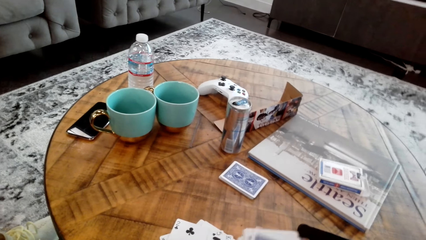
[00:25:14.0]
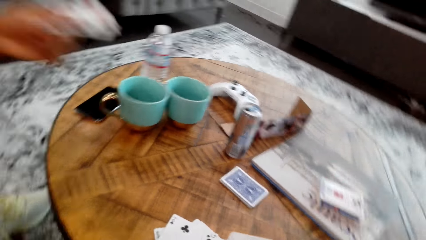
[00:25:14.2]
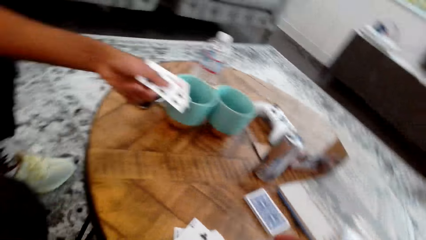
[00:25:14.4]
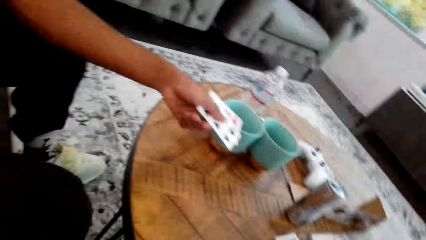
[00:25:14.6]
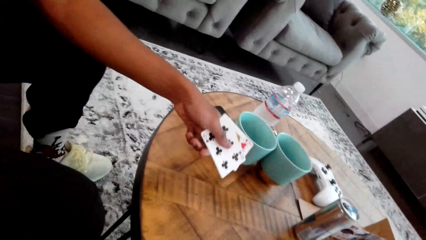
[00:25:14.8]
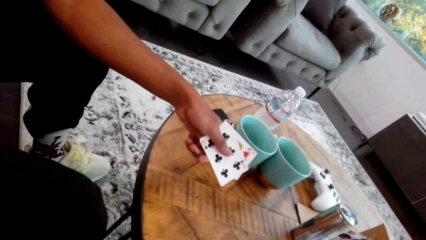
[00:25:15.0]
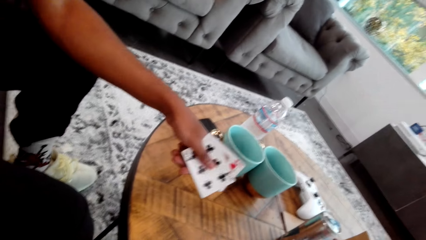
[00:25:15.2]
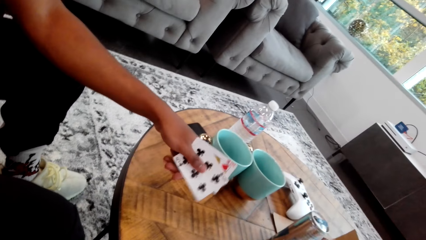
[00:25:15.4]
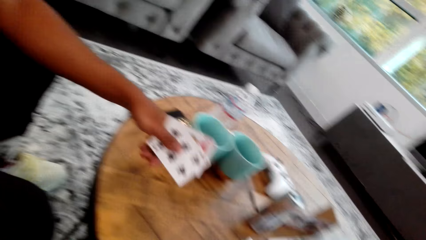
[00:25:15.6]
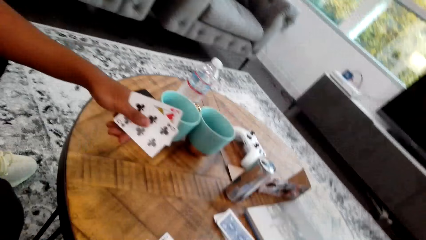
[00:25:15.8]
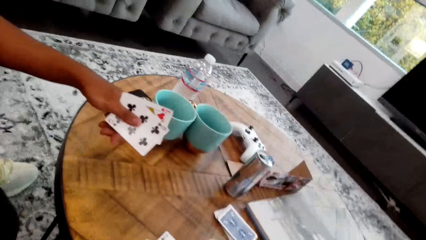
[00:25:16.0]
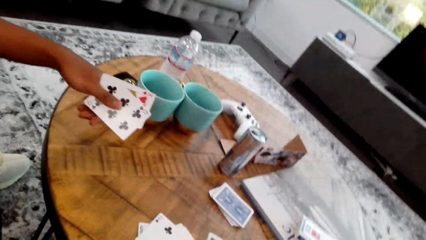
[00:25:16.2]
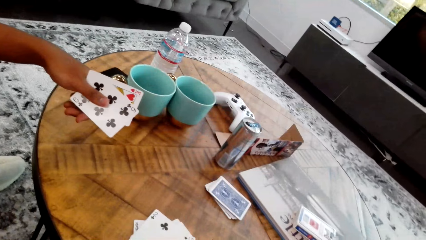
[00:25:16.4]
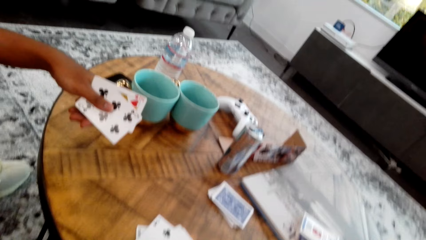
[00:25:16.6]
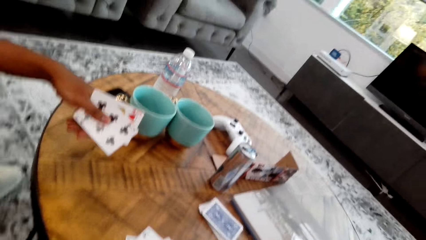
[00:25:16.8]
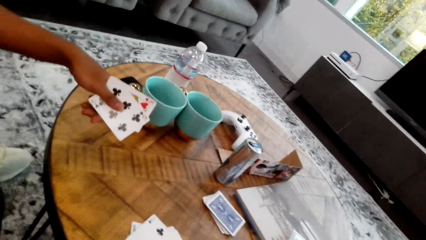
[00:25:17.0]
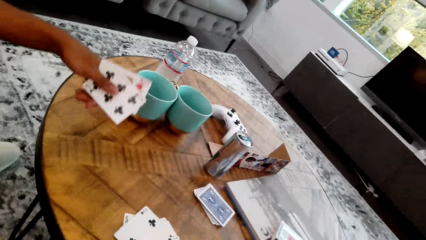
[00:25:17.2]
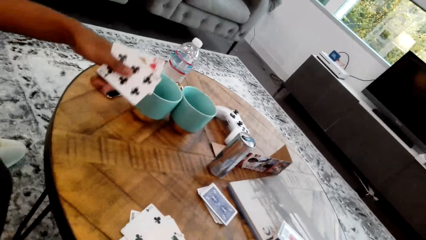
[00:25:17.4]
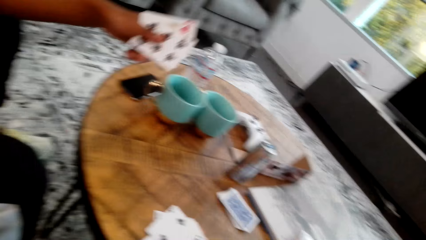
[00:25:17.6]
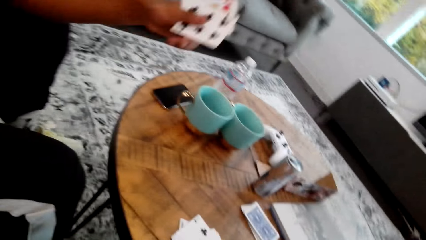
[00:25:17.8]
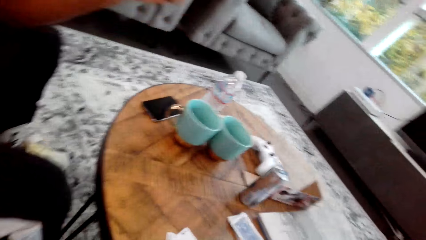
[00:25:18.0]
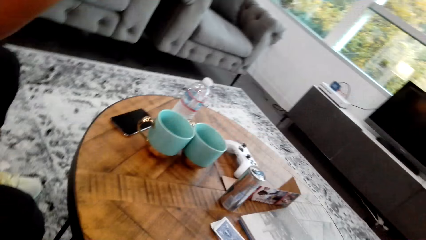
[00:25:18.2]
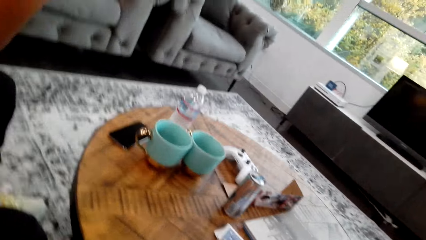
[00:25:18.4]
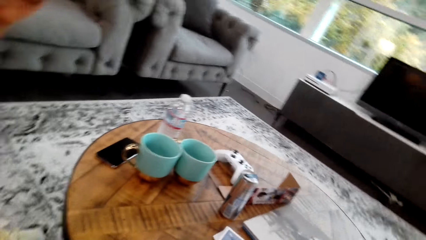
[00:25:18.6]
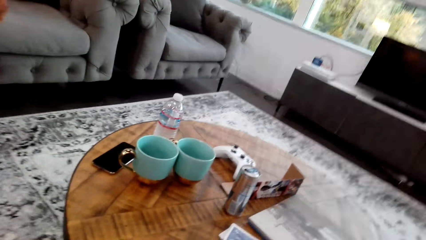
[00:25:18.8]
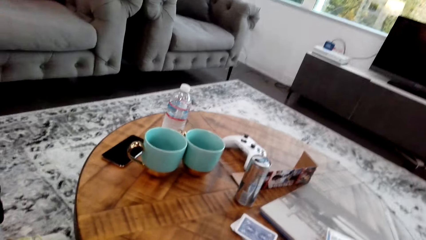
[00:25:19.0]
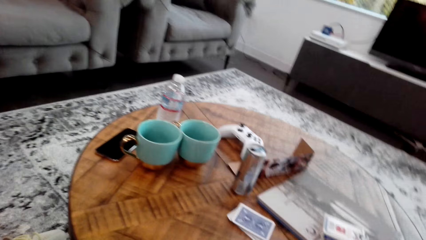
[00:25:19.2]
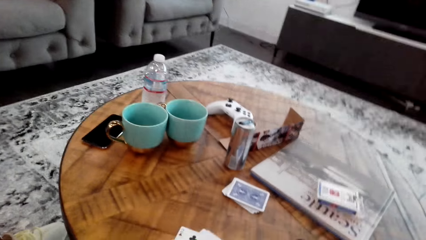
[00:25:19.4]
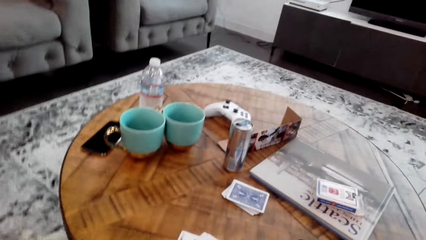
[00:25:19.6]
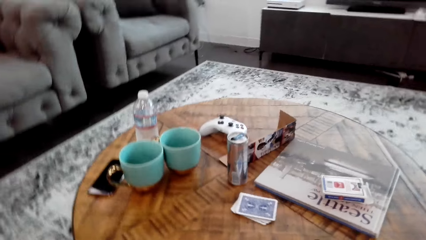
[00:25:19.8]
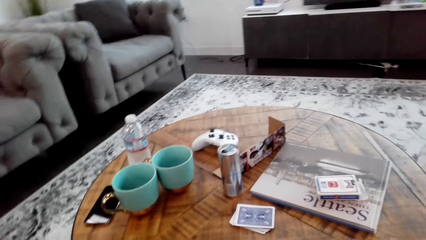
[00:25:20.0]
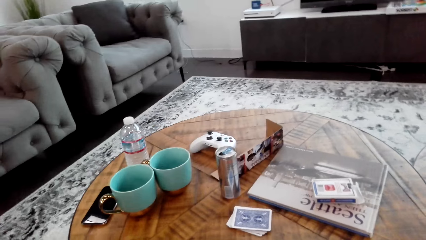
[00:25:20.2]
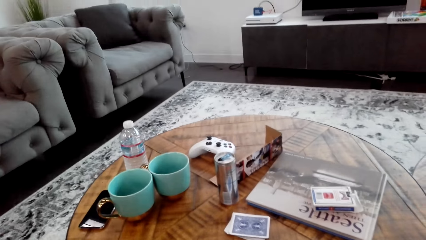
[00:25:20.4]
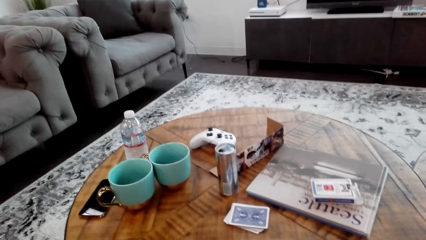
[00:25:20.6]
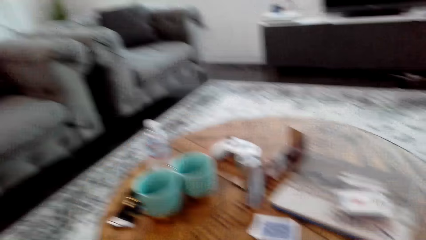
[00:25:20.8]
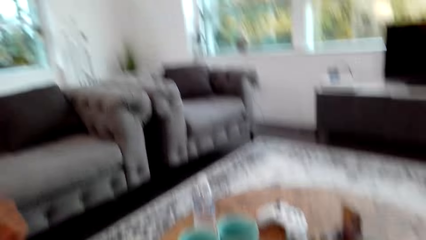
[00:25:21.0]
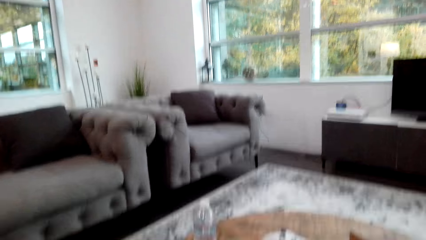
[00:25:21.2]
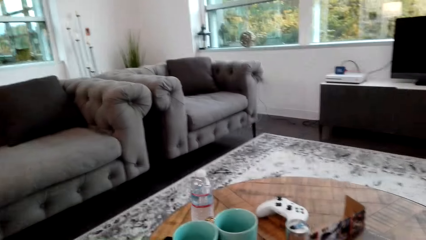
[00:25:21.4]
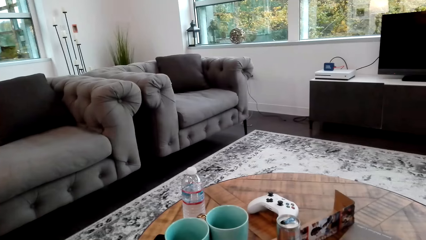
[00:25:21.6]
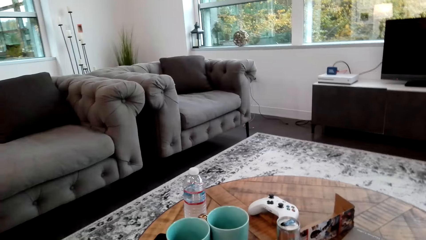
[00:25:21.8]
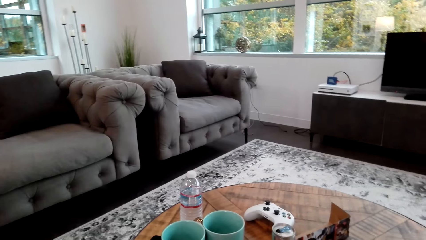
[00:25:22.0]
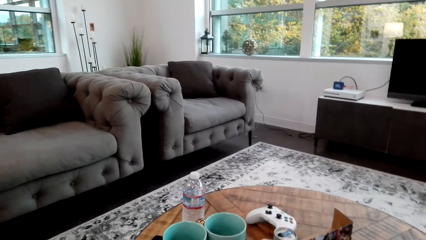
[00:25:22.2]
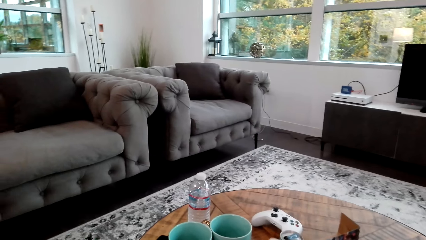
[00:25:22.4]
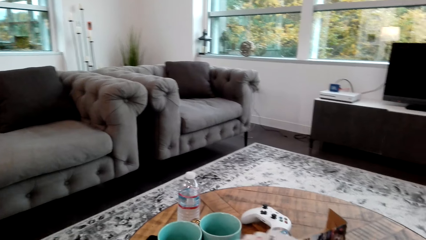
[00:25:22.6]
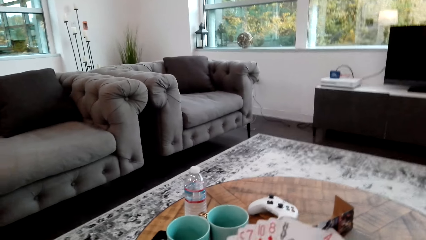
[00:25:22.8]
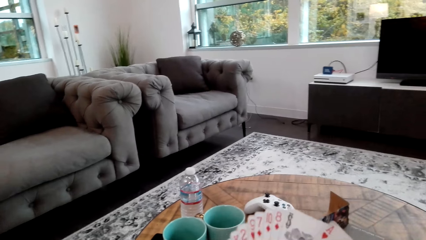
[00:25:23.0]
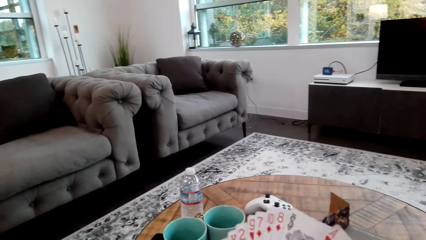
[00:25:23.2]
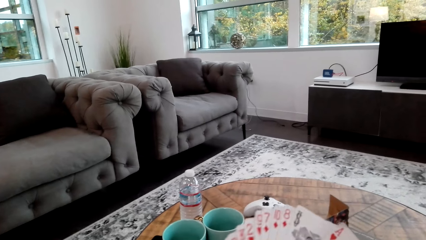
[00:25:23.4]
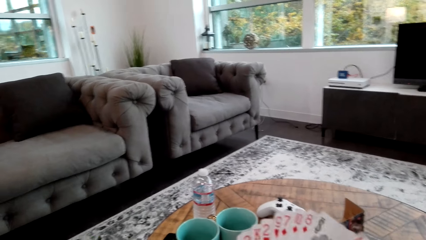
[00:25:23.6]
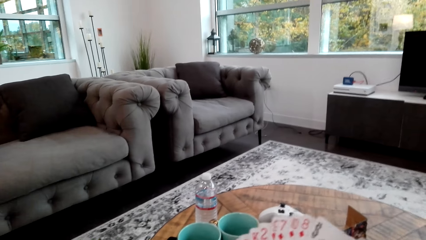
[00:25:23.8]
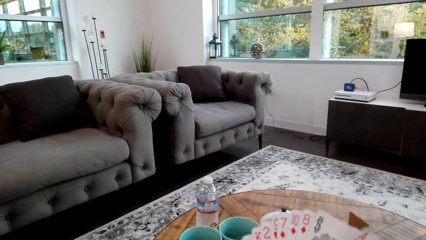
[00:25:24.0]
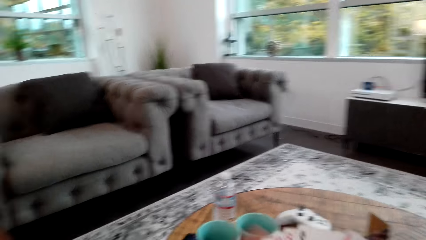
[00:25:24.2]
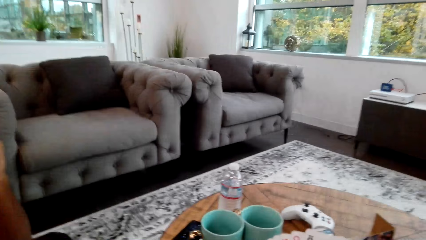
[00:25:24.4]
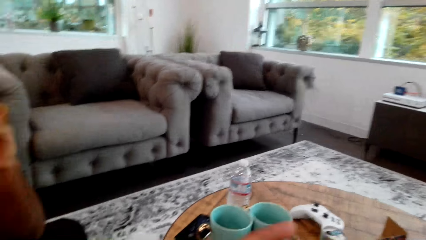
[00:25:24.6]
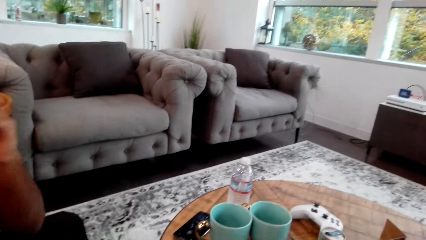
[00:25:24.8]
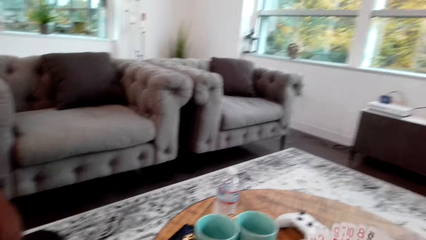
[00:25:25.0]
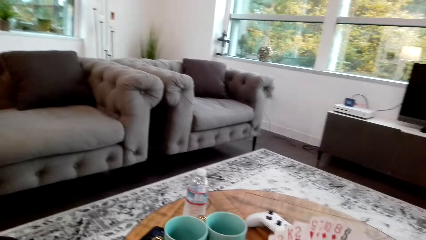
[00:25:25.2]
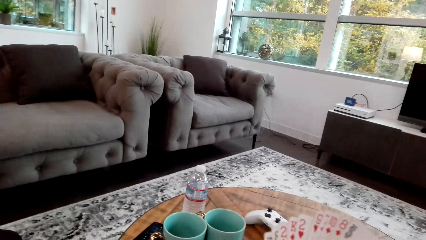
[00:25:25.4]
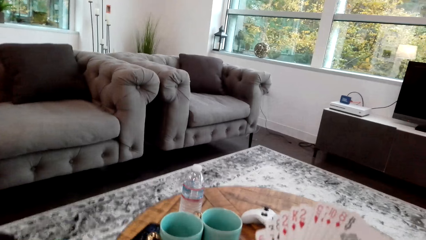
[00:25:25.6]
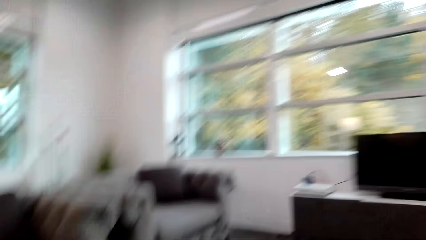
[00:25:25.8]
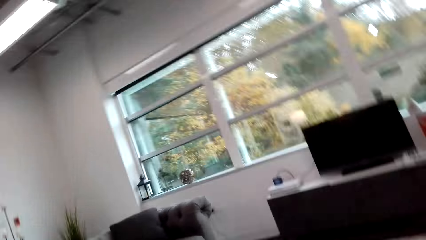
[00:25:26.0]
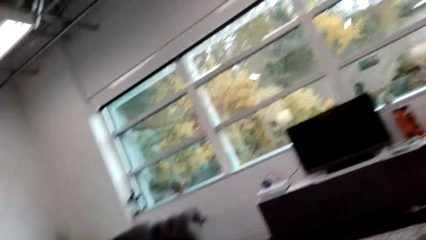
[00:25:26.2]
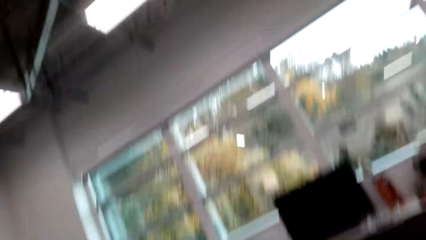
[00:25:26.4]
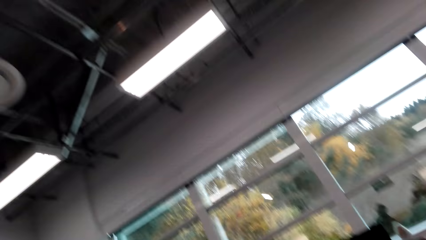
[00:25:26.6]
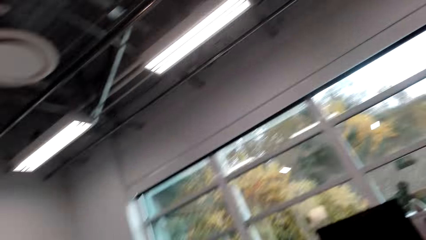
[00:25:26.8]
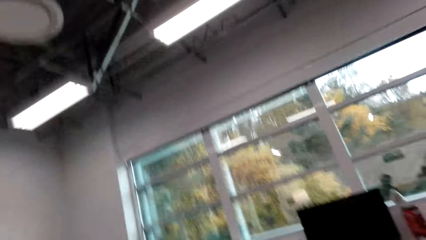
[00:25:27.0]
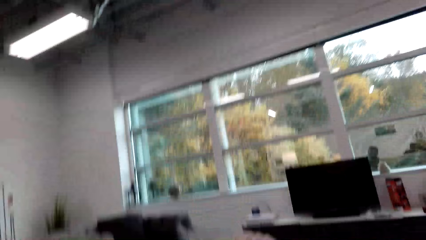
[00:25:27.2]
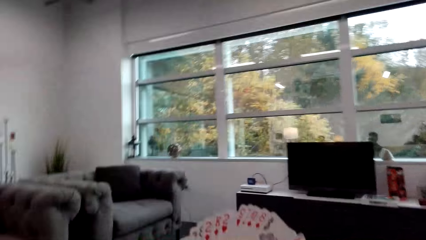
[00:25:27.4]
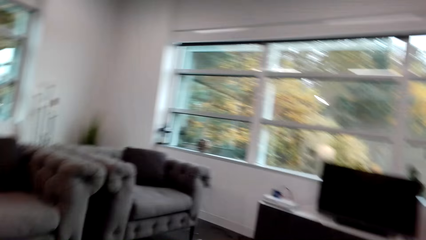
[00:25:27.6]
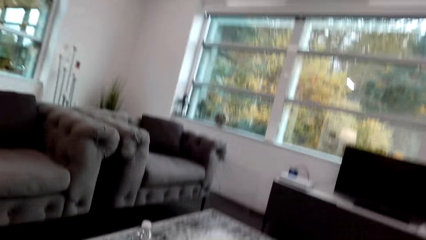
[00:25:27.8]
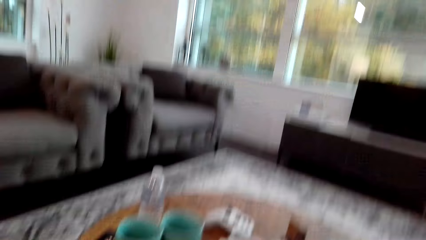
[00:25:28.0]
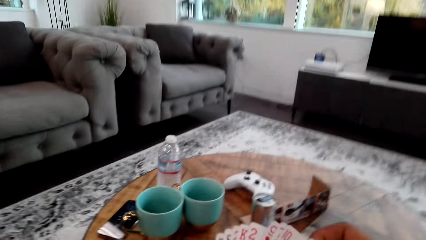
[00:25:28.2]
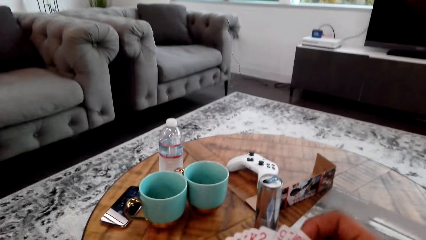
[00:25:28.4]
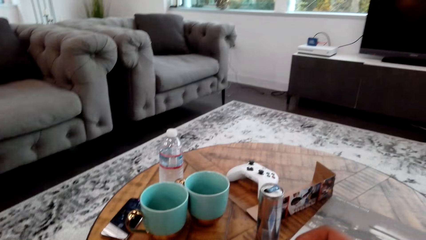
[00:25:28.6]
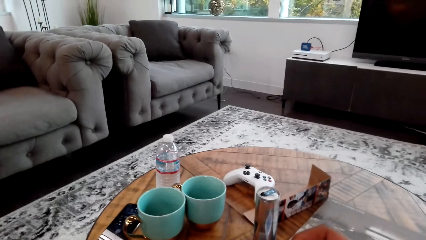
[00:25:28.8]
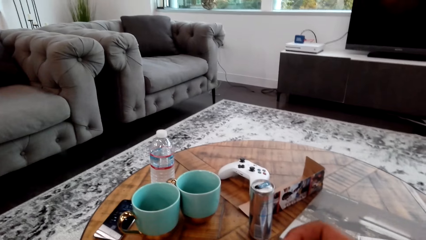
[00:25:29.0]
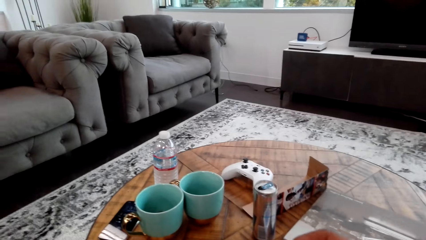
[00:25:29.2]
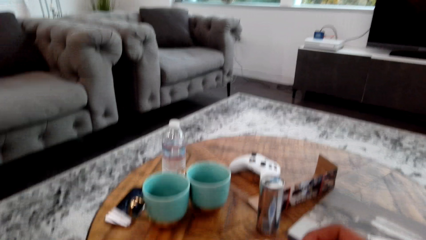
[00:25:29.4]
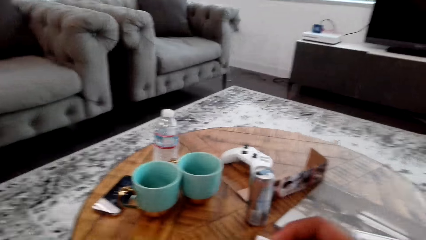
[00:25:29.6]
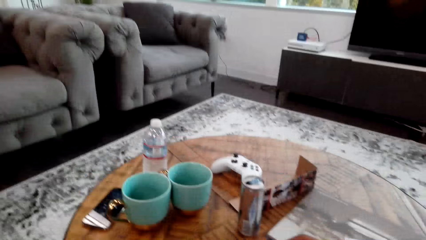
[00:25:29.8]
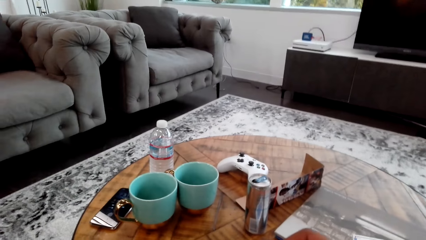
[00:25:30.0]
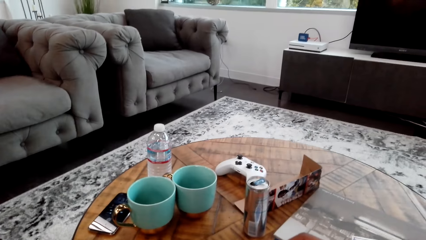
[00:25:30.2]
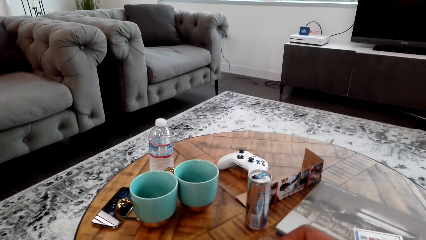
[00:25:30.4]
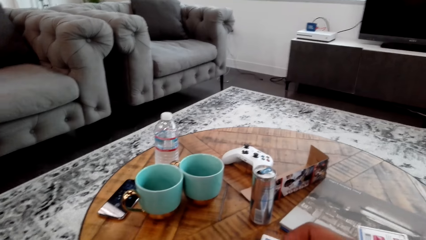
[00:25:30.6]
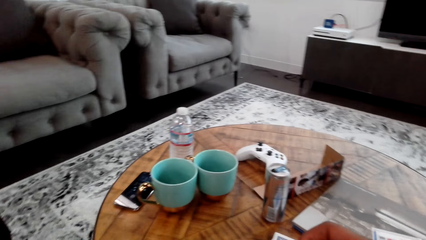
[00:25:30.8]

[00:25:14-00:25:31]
The camera wearer counts cards. A man stretches his left hand. The man moves his hand on the table. The camera wearer counts cards with both hands. The man raises his left hand. The man does something. The camera wearer looks around and moves around.
